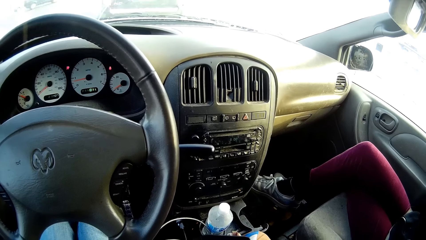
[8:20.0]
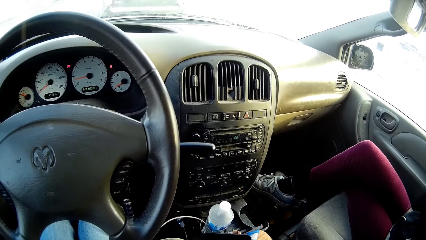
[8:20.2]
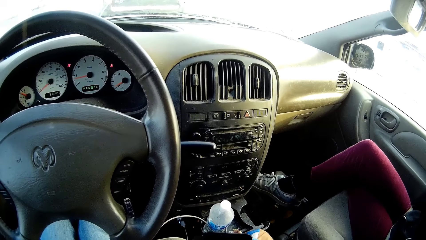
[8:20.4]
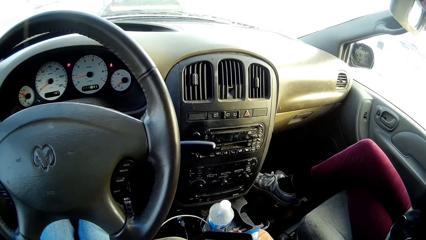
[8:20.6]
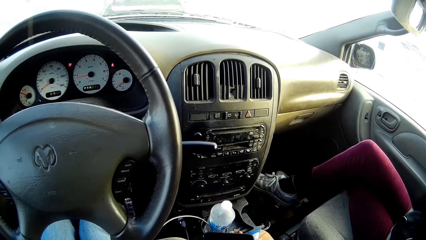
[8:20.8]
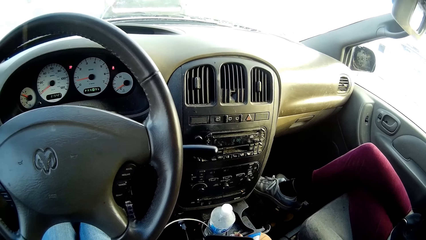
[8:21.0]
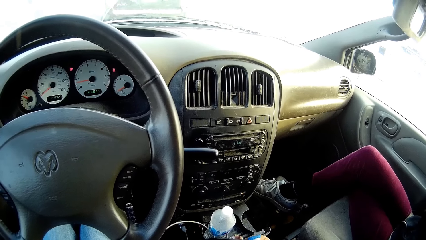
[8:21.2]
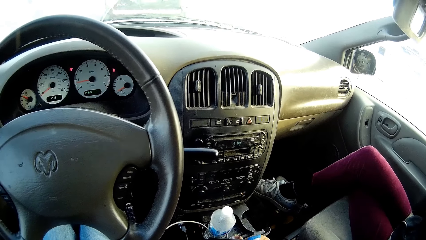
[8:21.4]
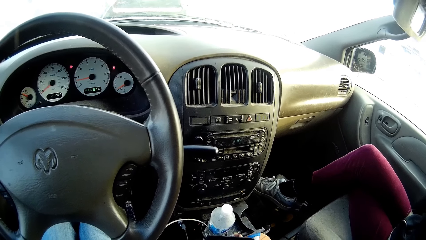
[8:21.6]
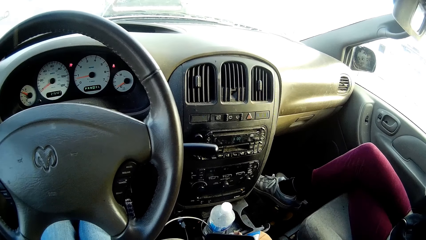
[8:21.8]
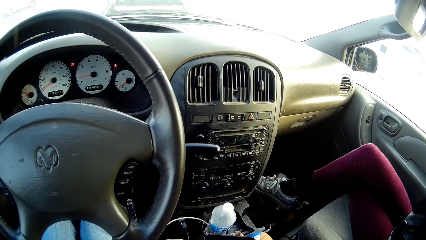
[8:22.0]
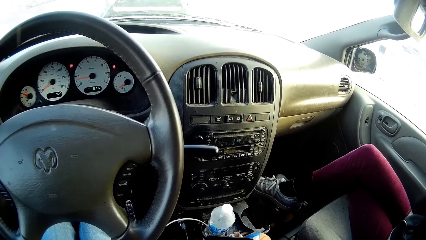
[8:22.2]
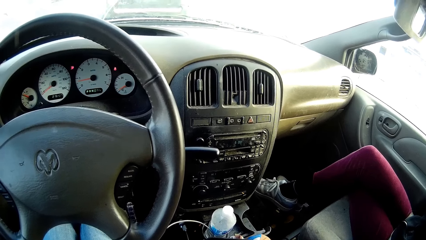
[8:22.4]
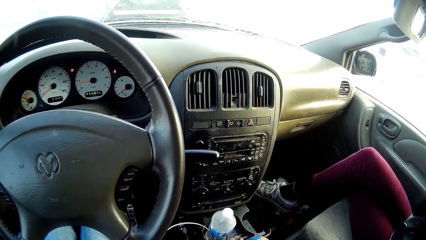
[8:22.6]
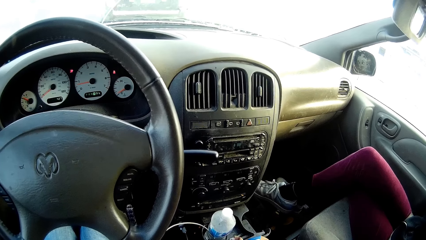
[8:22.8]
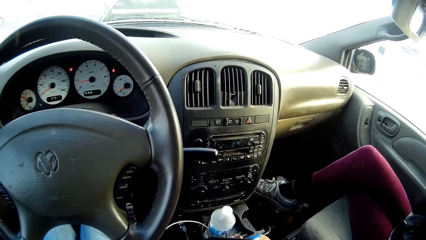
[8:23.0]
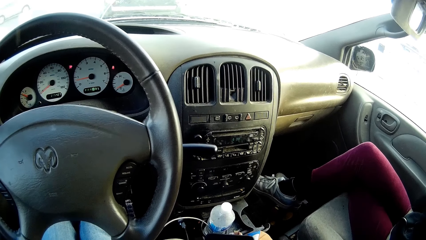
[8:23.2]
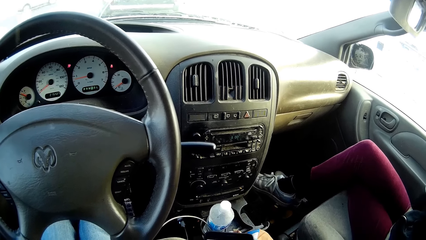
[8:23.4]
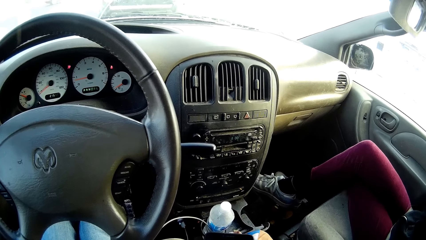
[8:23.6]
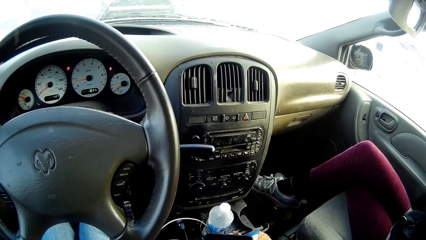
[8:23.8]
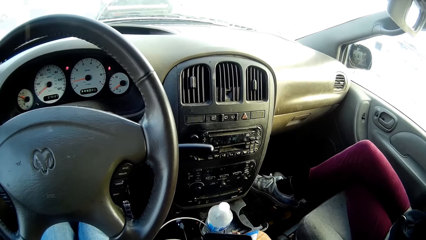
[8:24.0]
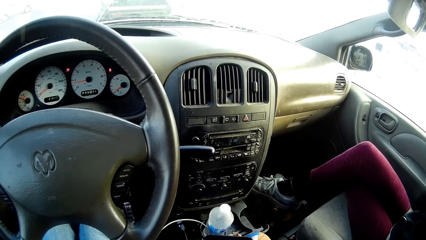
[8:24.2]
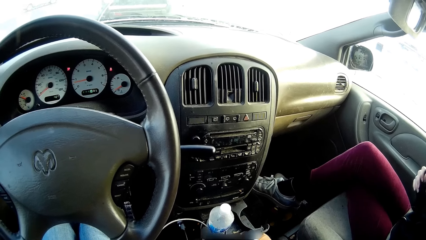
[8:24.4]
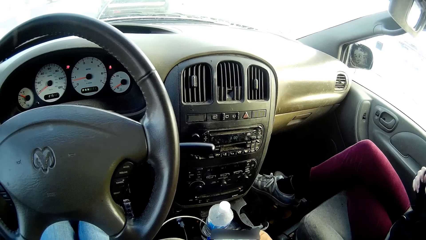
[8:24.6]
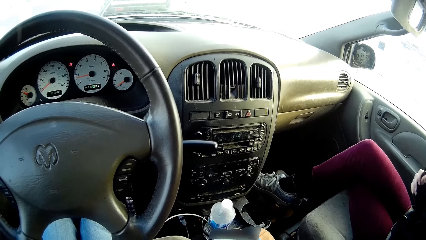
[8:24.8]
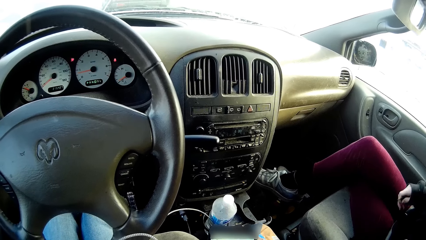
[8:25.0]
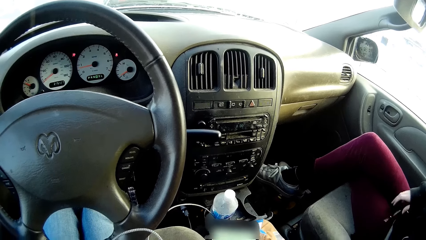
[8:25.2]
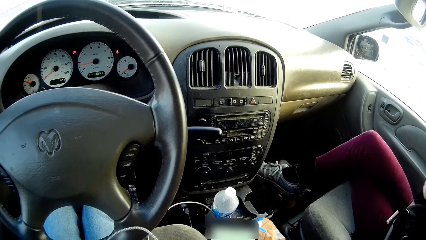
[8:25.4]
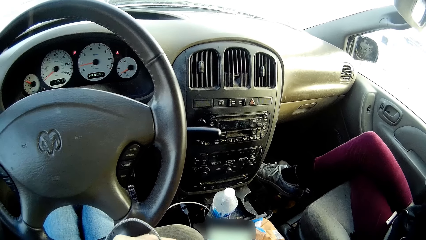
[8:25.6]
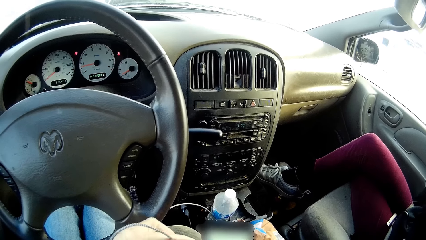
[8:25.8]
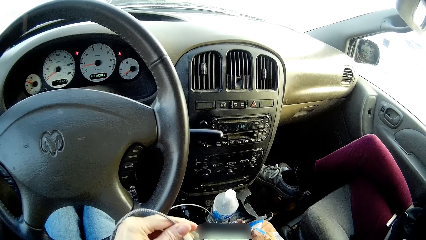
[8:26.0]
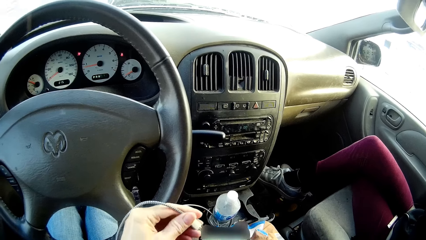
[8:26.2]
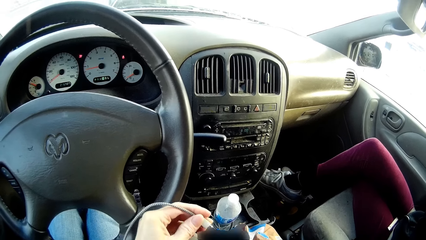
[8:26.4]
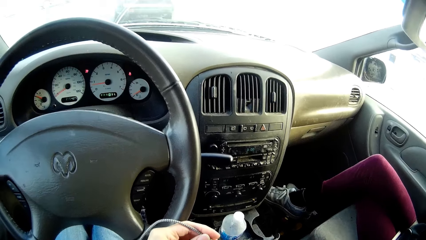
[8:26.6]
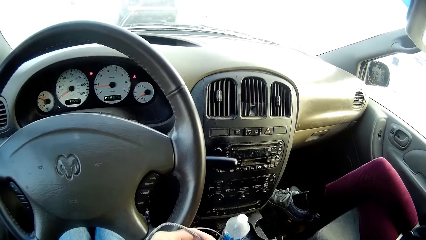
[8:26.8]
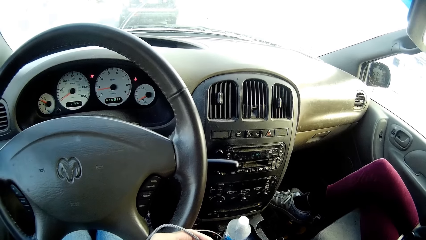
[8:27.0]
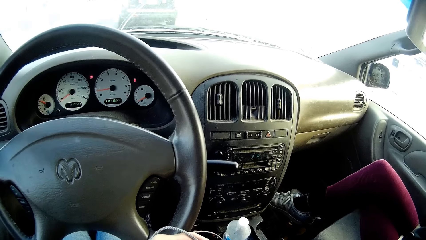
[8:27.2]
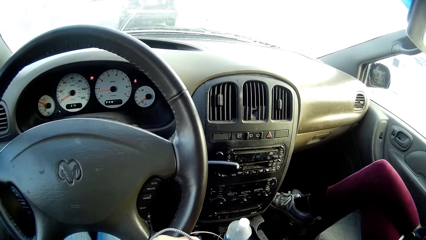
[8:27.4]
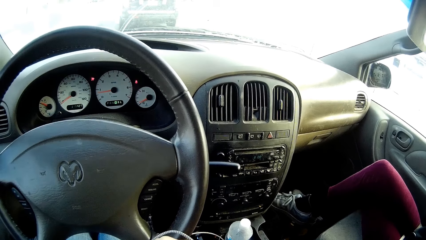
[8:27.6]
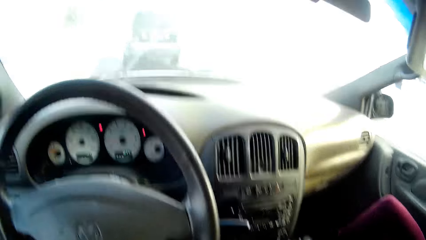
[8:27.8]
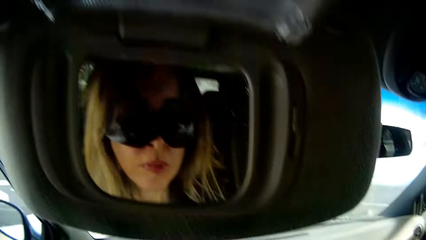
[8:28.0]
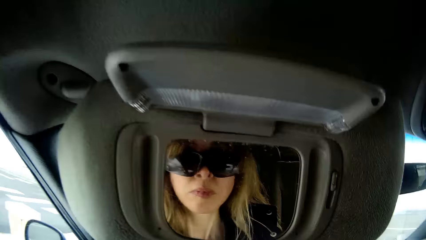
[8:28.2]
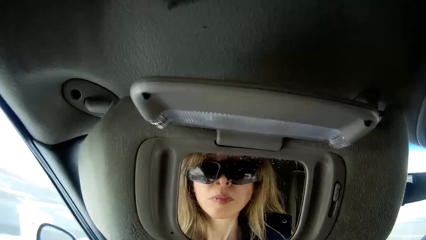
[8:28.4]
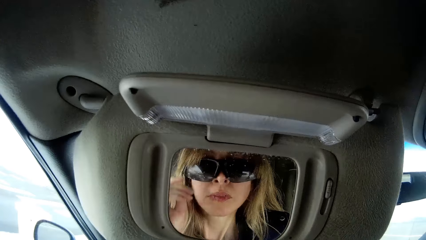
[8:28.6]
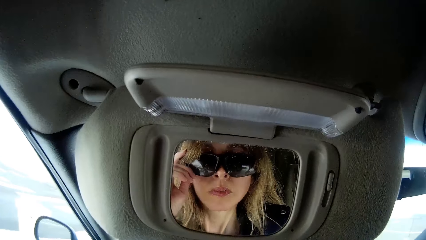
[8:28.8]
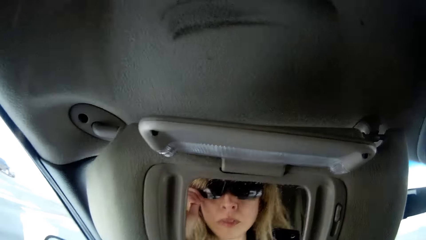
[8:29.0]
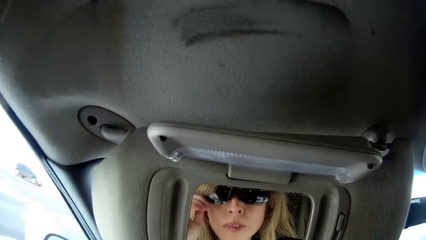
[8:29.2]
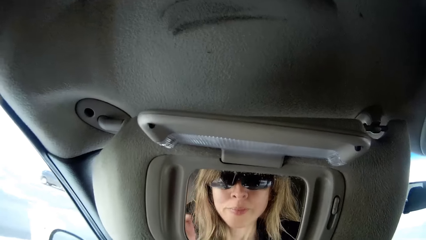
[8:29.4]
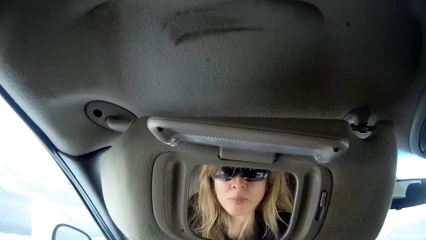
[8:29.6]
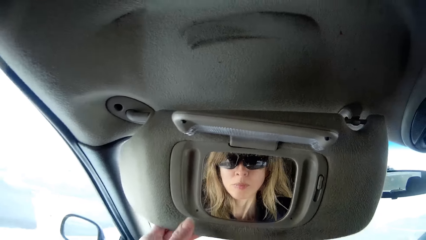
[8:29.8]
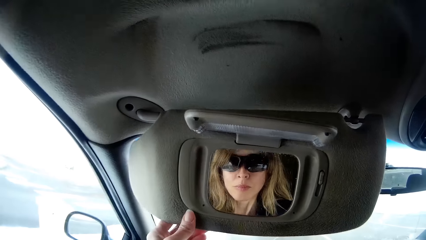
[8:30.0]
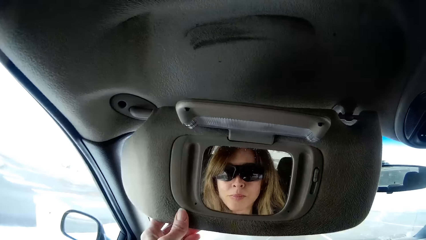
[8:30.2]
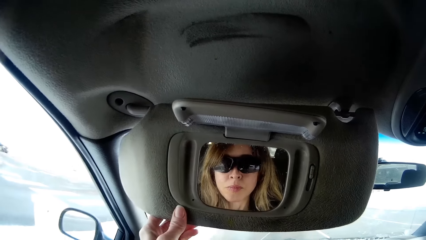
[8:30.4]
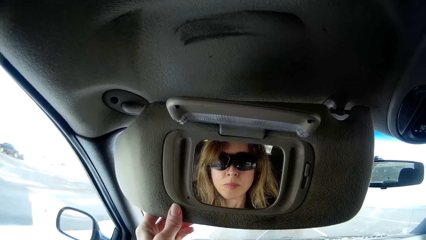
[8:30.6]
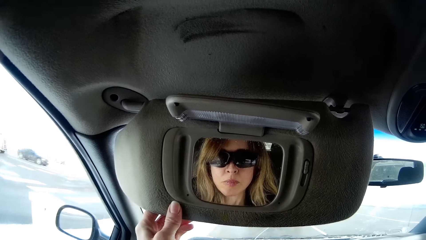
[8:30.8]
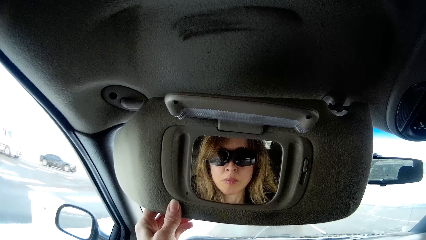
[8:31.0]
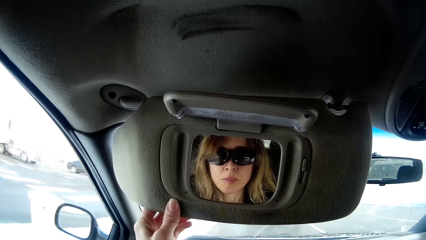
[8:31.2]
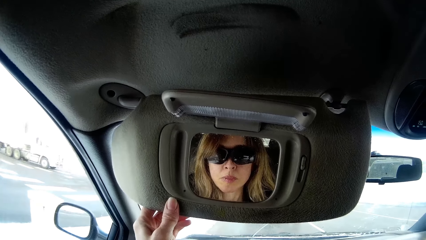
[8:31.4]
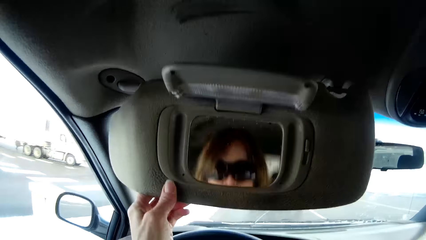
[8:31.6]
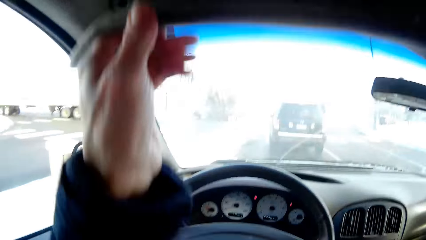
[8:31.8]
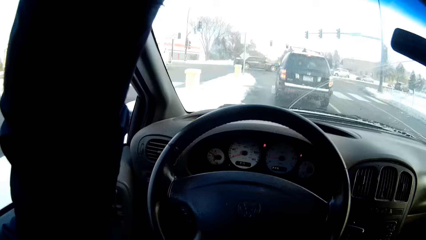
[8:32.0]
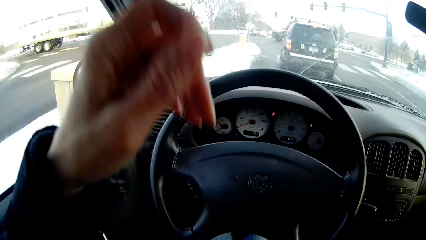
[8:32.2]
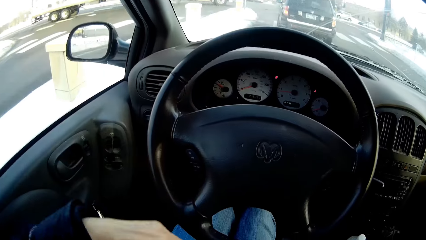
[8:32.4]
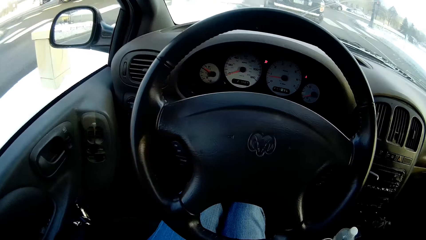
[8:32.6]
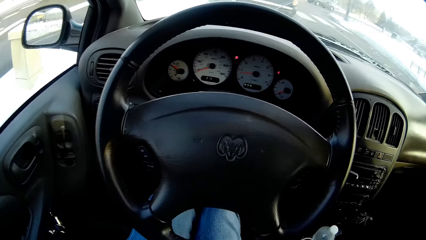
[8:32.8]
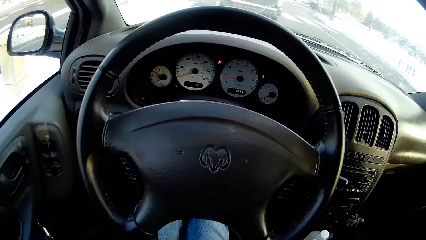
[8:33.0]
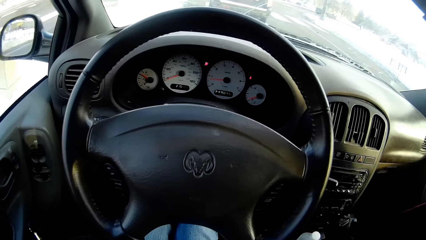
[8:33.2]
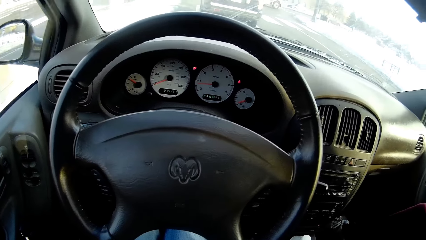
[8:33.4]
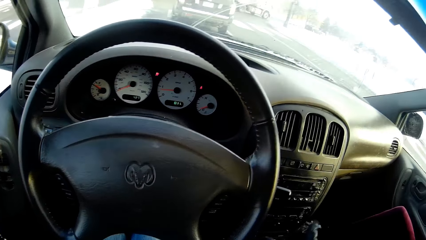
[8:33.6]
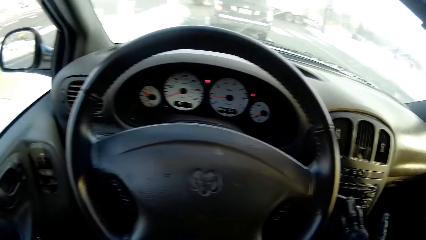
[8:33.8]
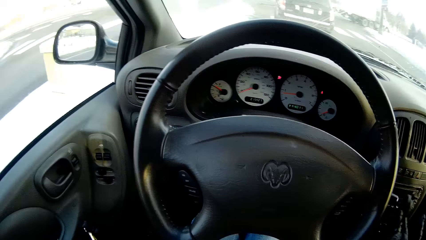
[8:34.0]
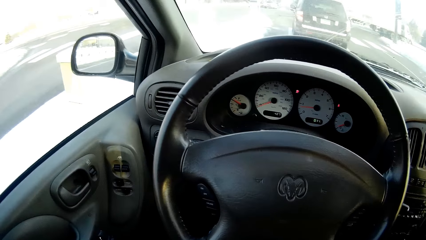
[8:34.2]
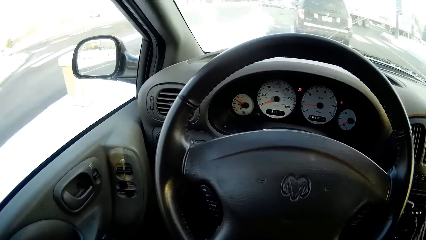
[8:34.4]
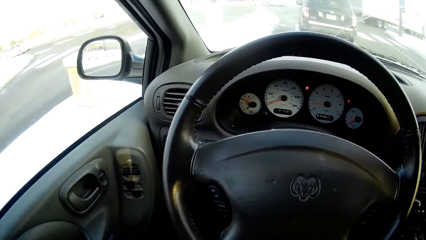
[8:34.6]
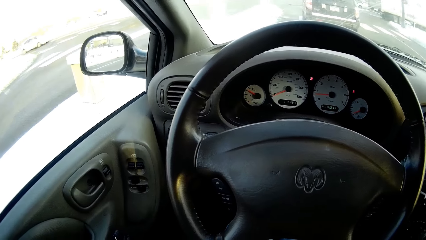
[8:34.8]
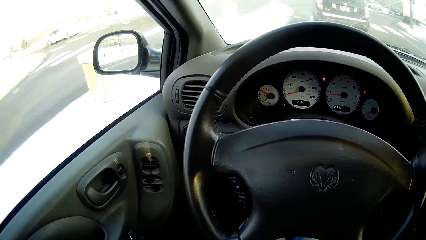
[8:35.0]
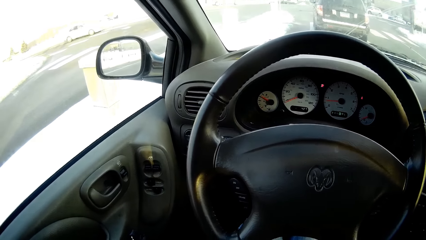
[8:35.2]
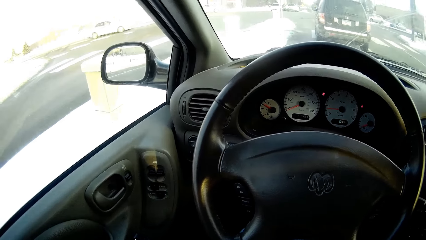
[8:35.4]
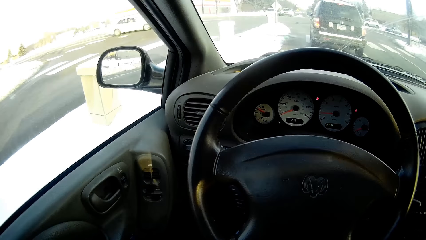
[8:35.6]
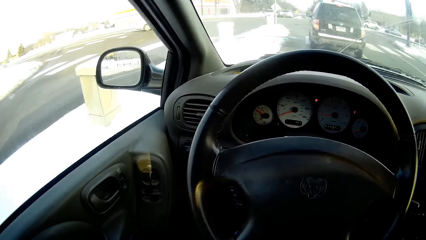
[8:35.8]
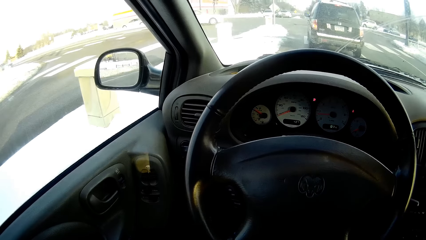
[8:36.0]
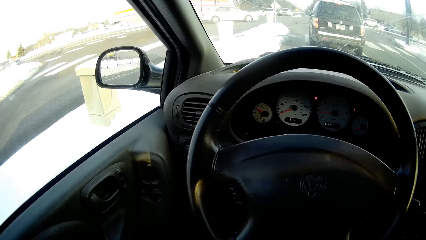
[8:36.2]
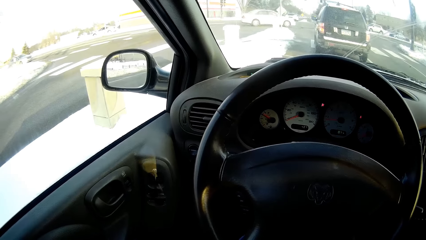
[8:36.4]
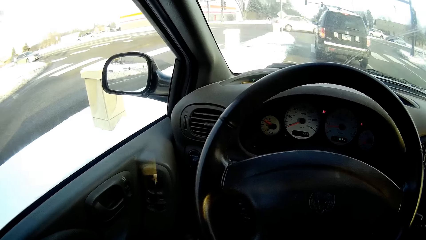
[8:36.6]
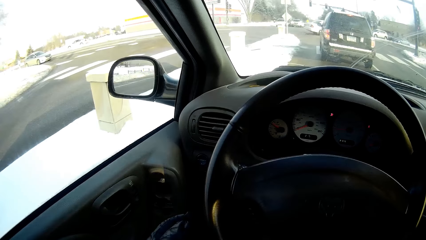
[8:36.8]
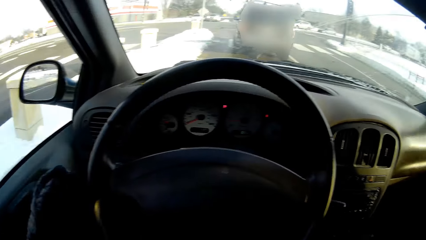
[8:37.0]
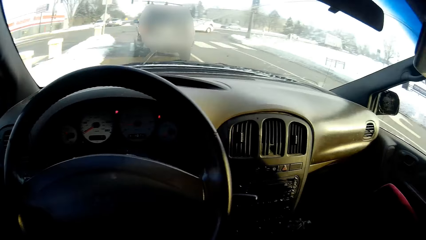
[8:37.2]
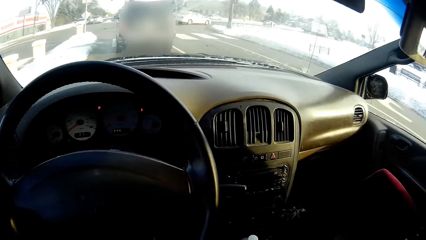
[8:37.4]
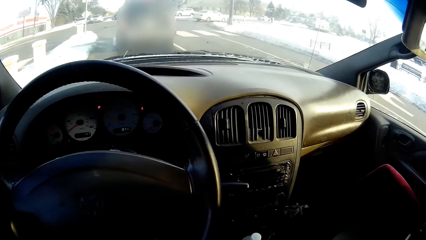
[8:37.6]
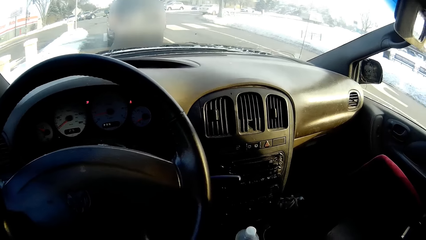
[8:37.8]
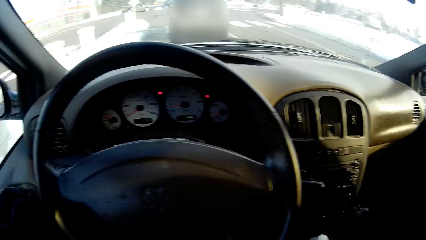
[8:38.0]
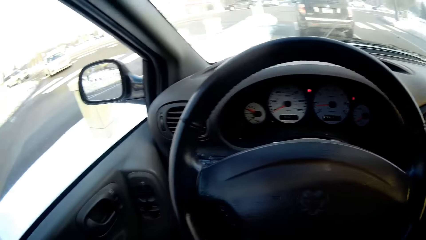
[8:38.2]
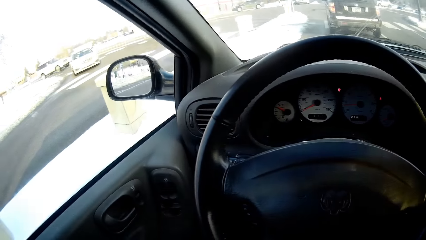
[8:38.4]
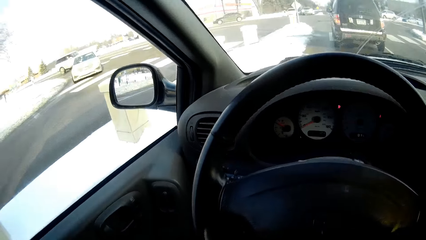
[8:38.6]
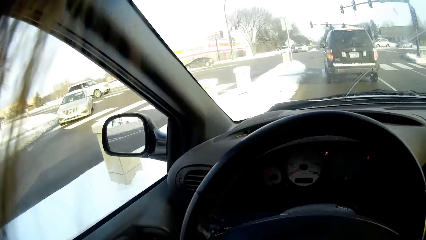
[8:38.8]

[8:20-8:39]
The woman drops a flash drive in her right hand on her lap. The camera wearer looks at herself in the mirror. She adjusts her glasses with her left hand. She adjusts the camera. She touches the sun visor with her left hand. She puts back the car visor. She flips close the front mirror with her left hand. She looks around.
